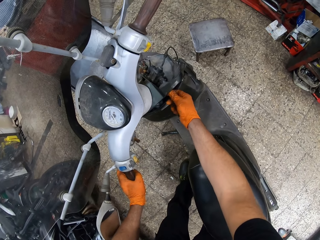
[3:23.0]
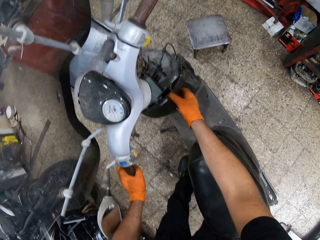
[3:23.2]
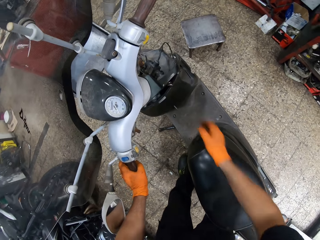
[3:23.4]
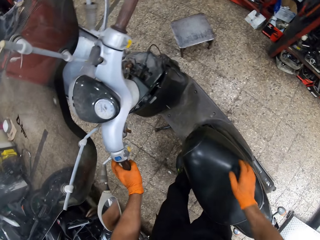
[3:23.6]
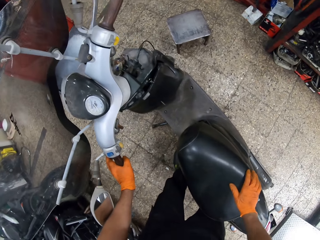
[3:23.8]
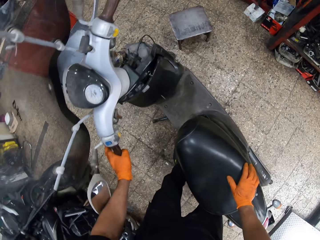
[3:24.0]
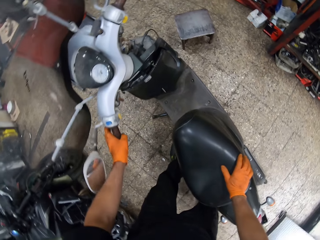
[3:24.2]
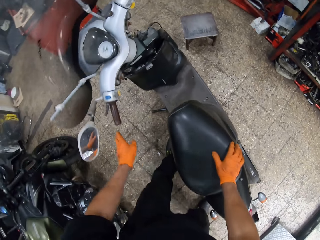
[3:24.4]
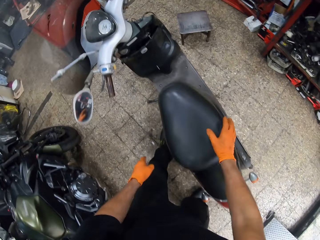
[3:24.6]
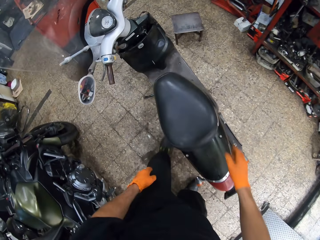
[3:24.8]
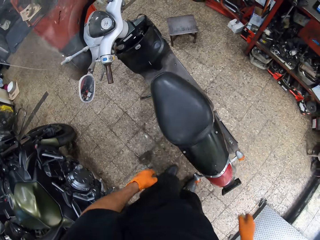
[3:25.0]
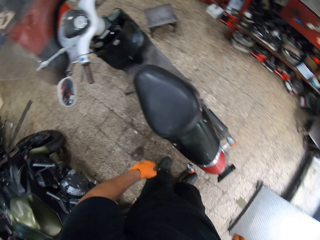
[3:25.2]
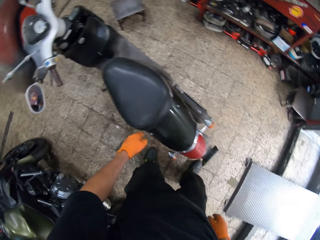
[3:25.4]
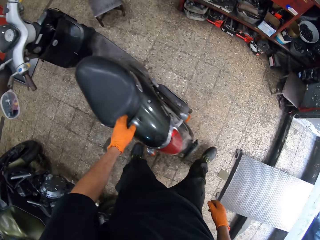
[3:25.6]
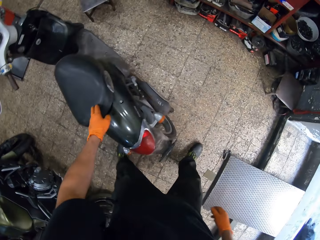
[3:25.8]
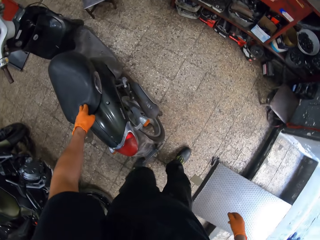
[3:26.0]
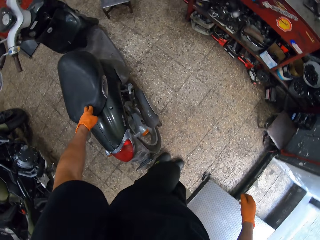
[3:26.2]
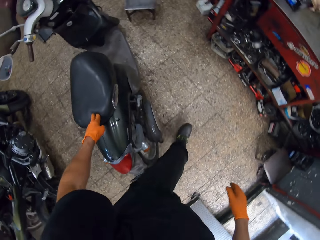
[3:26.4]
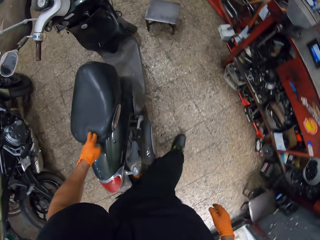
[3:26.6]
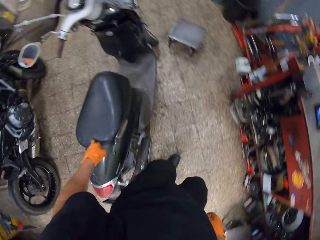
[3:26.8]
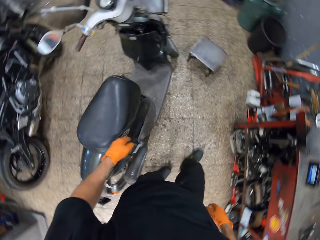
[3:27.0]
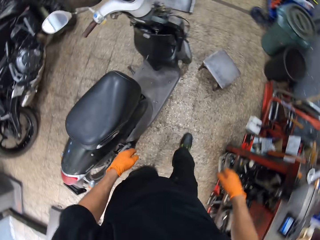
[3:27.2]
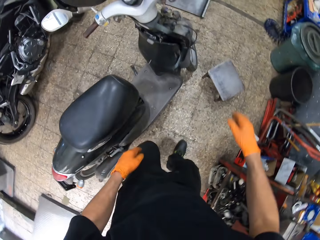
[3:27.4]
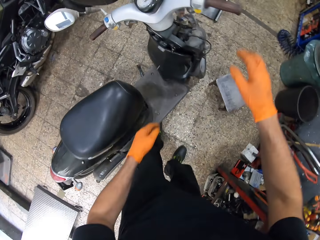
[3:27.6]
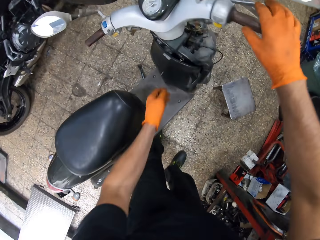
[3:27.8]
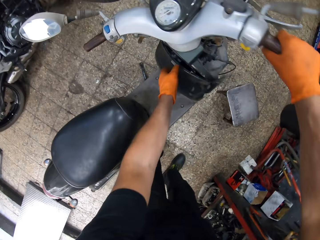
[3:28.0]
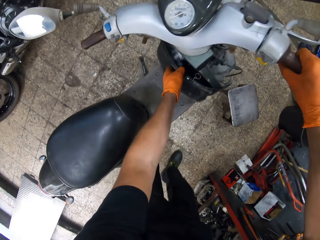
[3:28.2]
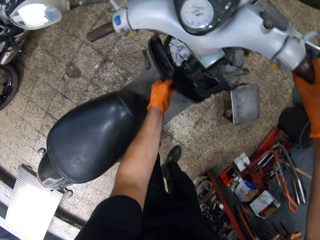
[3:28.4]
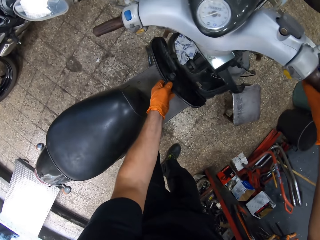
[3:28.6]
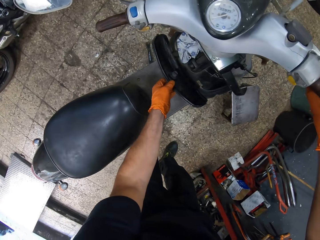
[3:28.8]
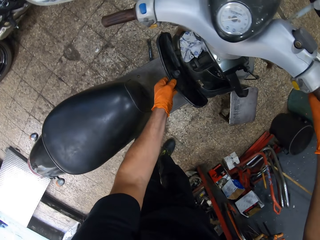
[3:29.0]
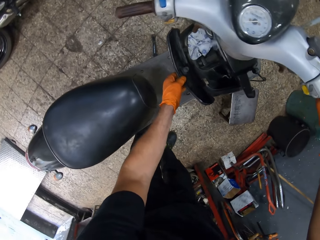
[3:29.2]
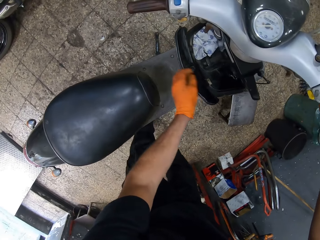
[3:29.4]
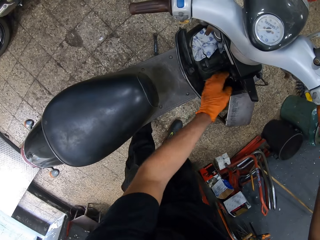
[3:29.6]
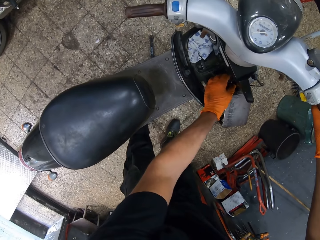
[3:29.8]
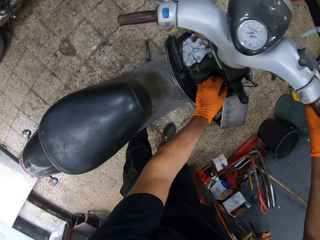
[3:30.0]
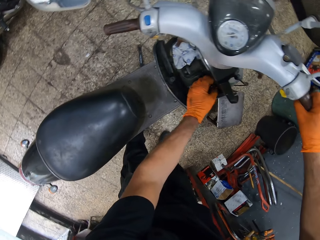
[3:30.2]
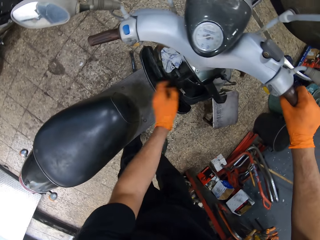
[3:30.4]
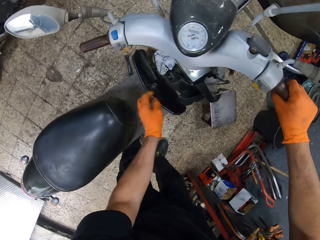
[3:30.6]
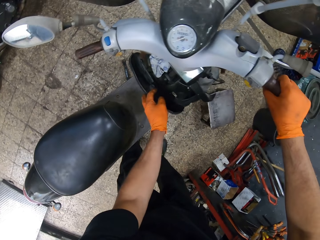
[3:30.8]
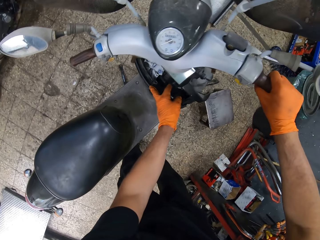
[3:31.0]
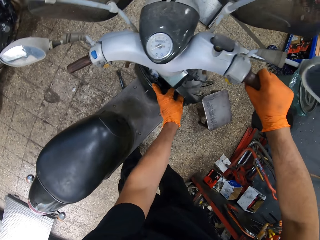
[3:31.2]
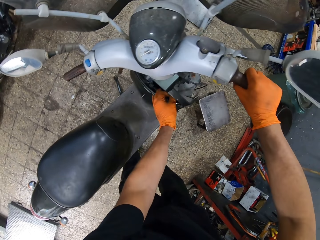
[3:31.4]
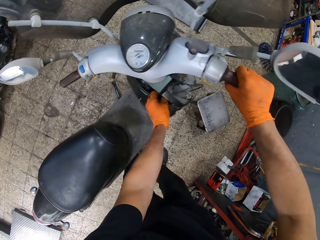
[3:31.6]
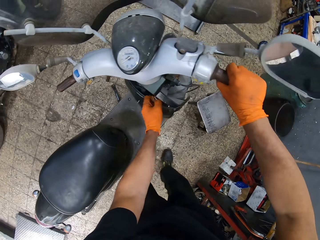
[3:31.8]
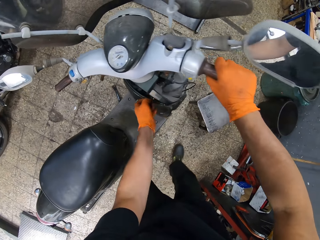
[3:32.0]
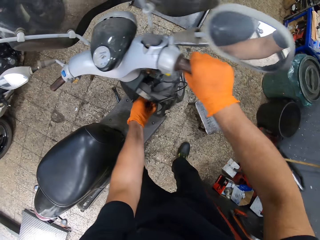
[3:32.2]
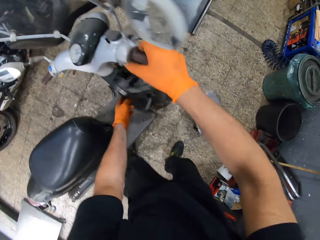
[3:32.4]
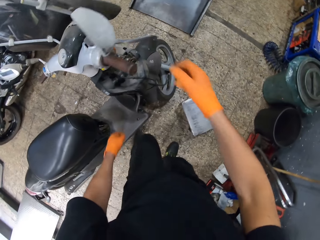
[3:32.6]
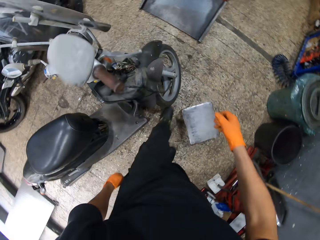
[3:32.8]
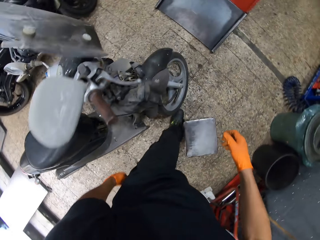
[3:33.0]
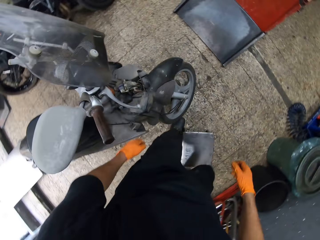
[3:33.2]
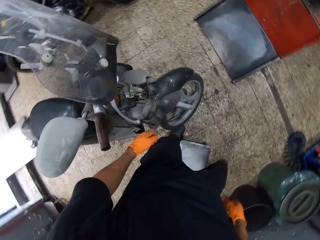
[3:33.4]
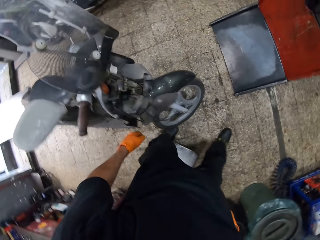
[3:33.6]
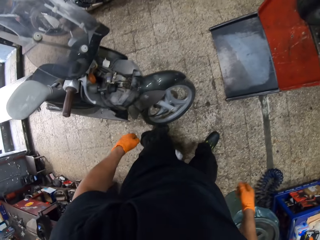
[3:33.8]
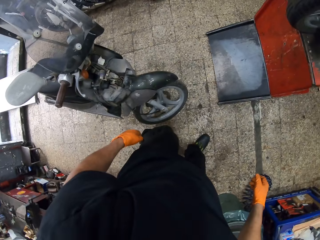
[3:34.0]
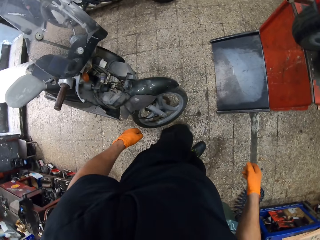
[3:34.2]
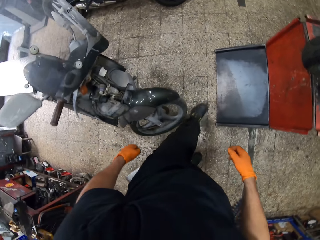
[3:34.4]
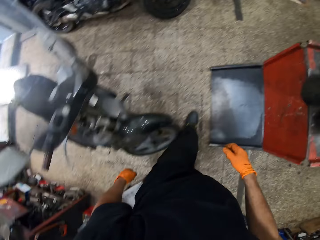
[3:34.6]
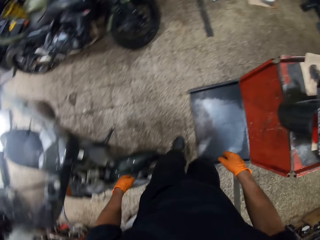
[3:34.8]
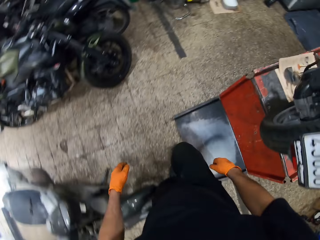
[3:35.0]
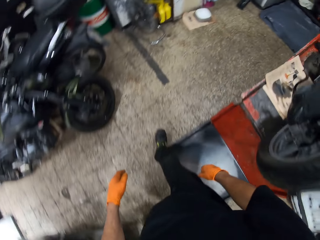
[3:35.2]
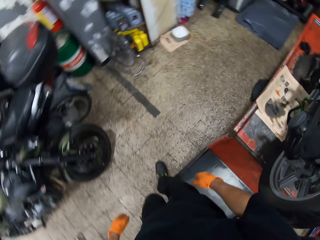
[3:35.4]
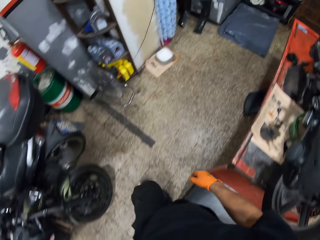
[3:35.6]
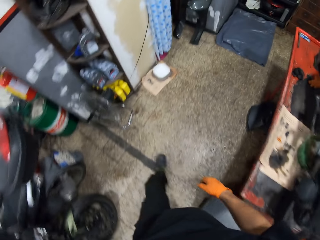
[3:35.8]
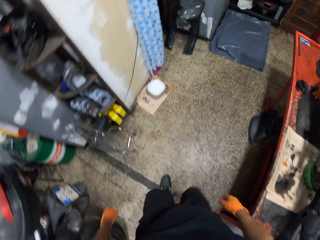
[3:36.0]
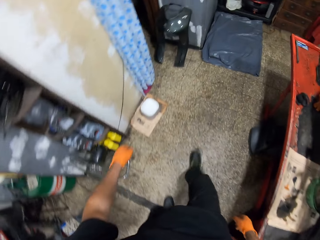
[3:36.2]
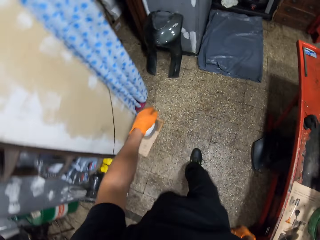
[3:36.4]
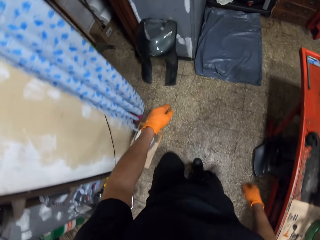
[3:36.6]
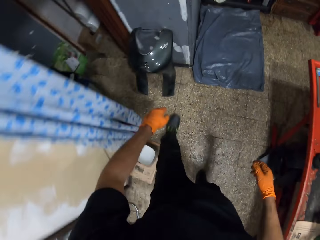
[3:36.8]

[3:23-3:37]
The camera wearer puts his right hand on the motorcycle's seat. He walks around the motorbike. He touches the motorcycle's seat with his left hand. He holds the motorcycle's throttle with his right hand. He opens the motorcycle's toolbox with his left hand. He holds the key with his left hand. He closes the motorcycle's toolbox with his left hand. He touches the keys. He walks away.

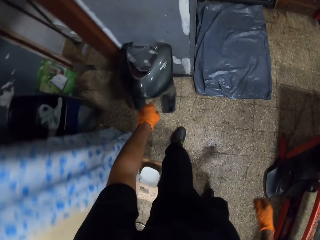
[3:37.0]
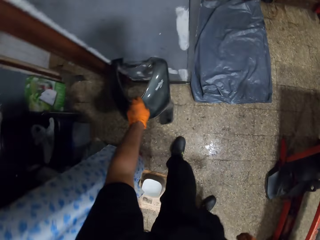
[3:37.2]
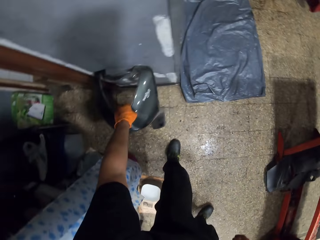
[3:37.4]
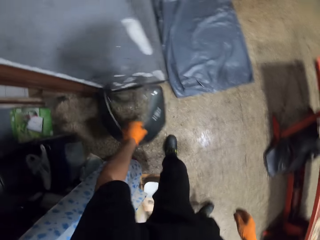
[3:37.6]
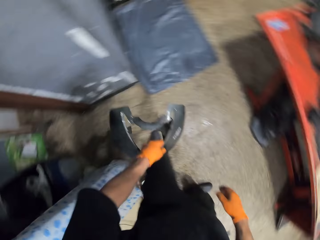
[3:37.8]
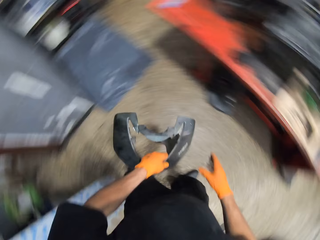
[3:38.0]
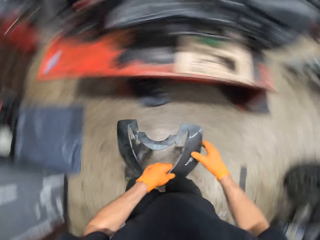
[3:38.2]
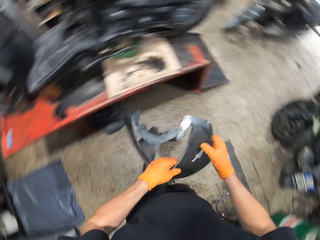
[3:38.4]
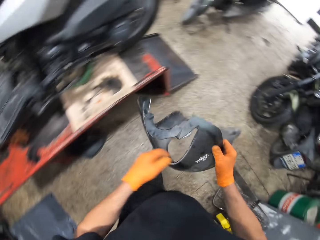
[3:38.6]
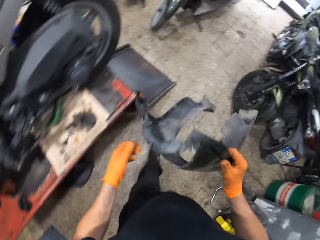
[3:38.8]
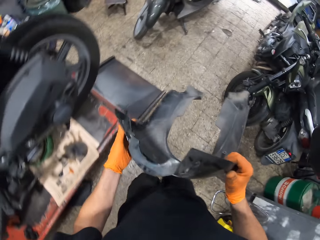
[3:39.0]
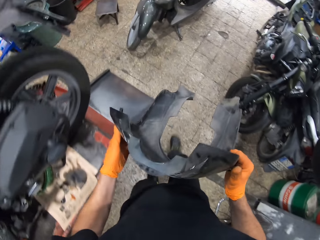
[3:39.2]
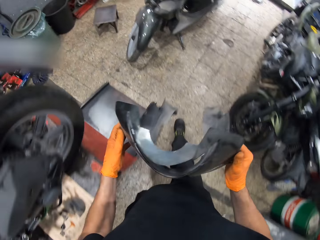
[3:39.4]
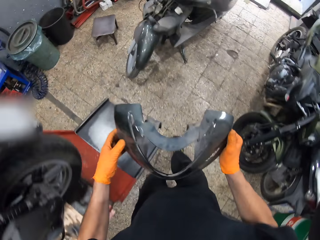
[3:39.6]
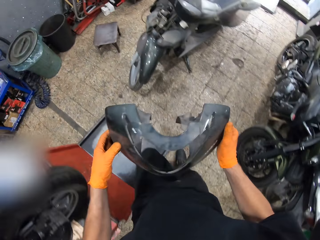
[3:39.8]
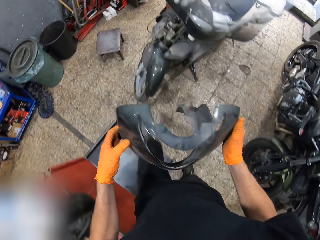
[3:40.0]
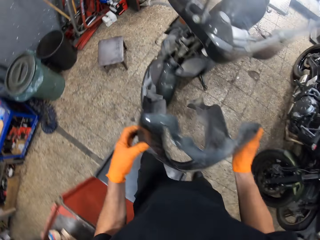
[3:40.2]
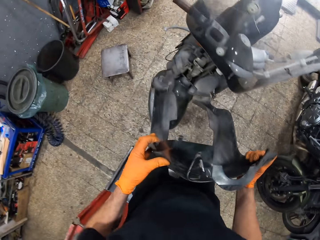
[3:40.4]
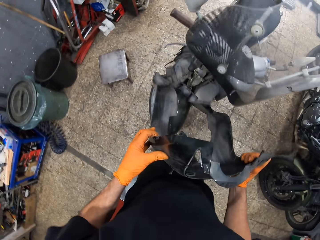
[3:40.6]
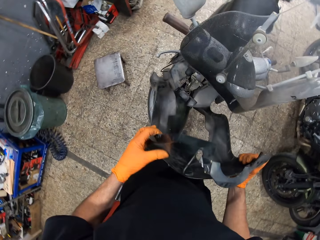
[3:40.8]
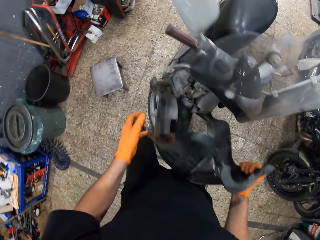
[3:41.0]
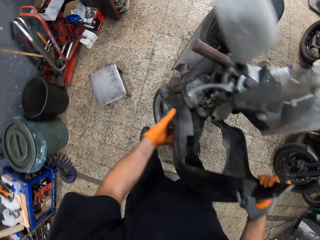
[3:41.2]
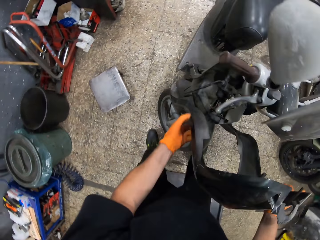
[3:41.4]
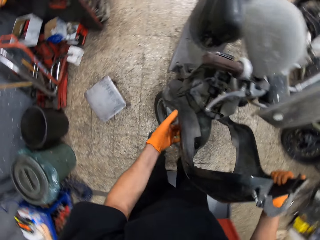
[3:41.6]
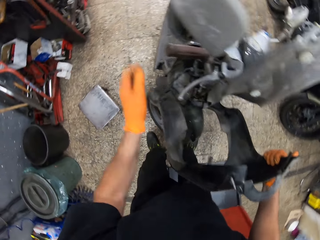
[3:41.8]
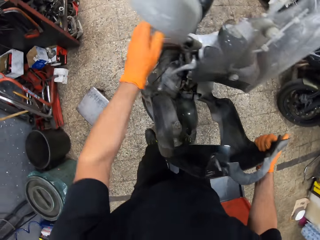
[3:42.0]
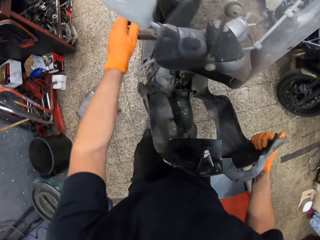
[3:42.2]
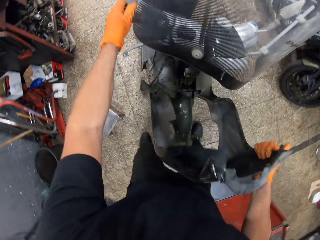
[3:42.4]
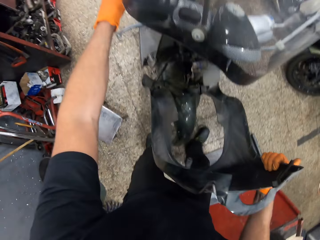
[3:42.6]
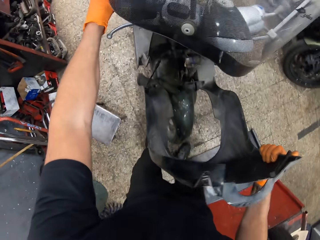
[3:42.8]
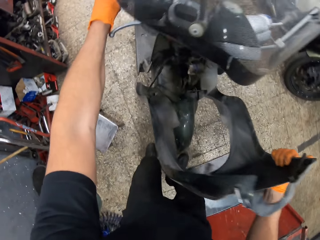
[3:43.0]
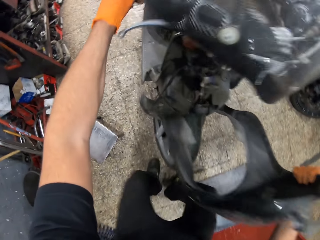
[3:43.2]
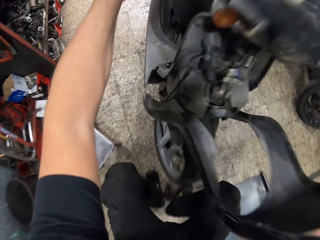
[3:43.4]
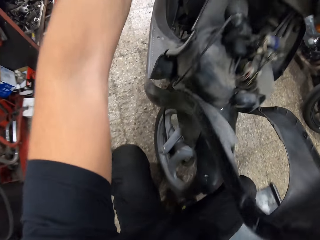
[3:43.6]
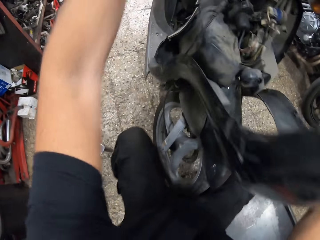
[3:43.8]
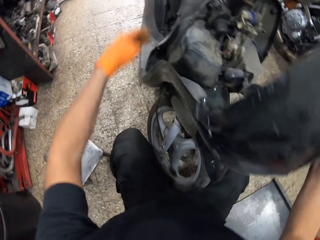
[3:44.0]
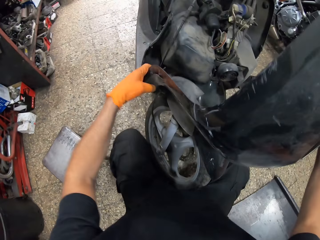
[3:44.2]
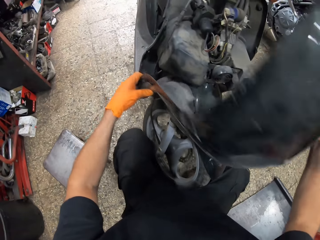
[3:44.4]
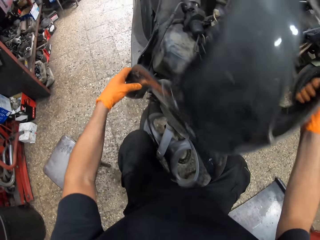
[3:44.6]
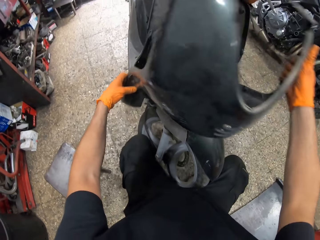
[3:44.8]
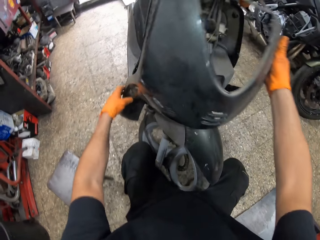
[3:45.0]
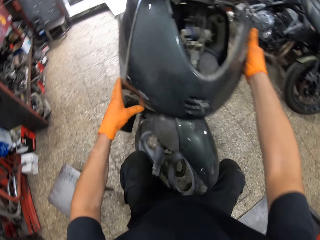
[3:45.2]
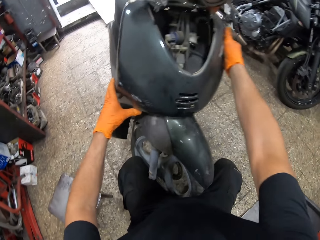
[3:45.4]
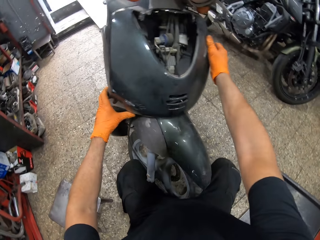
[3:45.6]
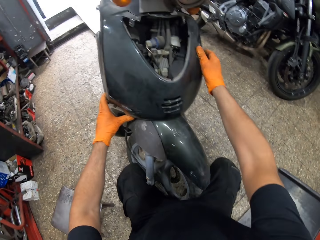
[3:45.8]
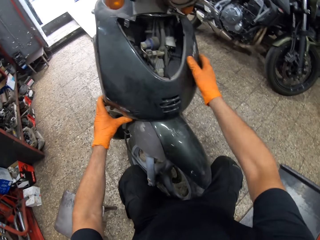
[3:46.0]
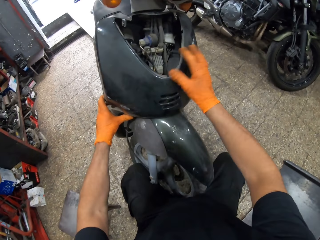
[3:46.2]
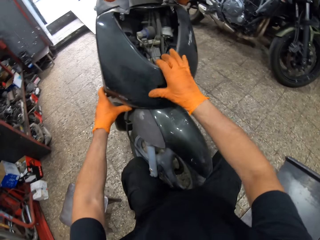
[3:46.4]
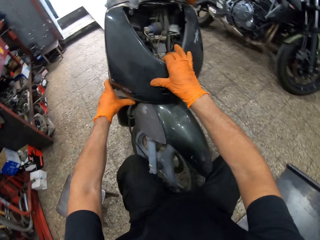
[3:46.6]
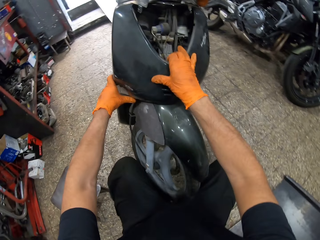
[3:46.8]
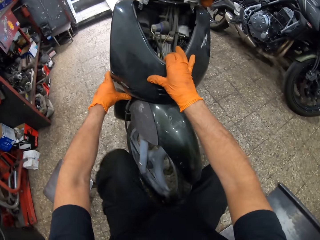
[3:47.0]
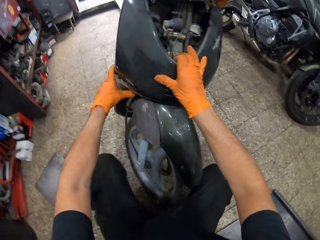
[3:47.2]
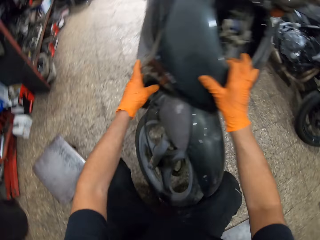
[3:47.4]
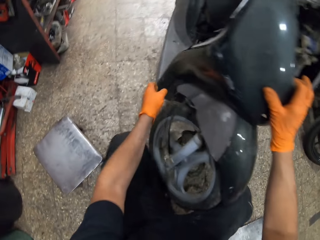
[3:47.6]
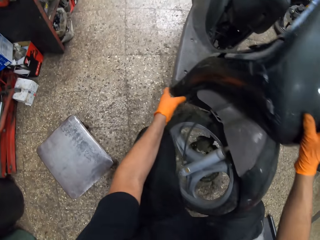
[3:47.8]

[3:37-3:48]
The camera wearer picks up the motorcycle's front cover from the ground. He passes the motorcycle's front cover to his right hand. He walks away. He holds the motorcycle's front cover with his left hand. He fixes the motorcycle's front cover to the motorcycle. He turns the motorcycle. He turns the steering wheel. He squats. He fixes the motorcycle's front cover to the motorcycle.
